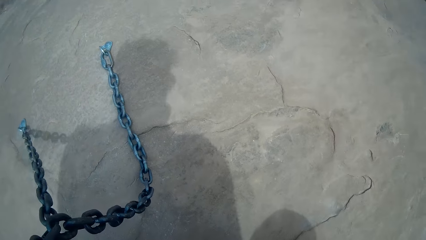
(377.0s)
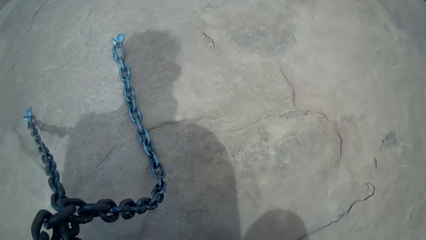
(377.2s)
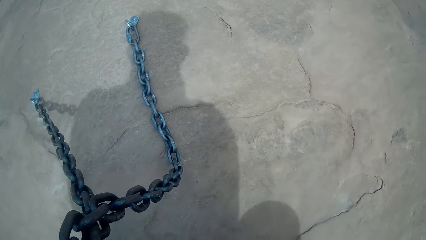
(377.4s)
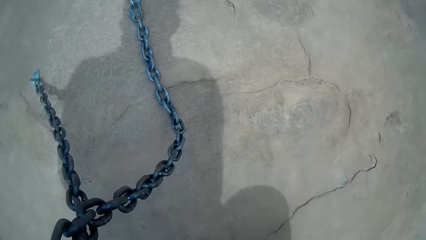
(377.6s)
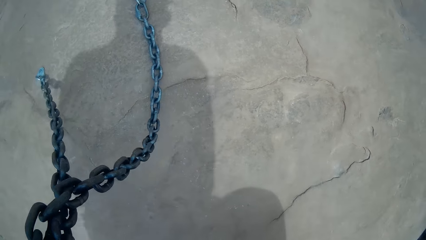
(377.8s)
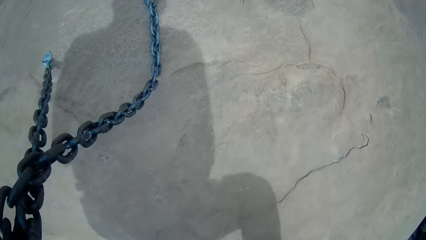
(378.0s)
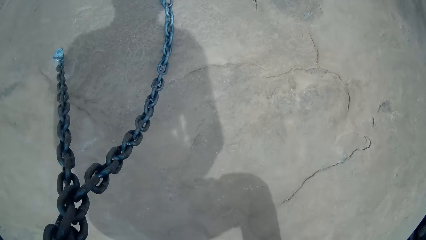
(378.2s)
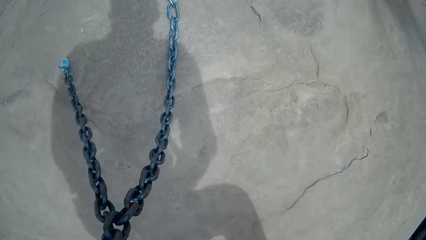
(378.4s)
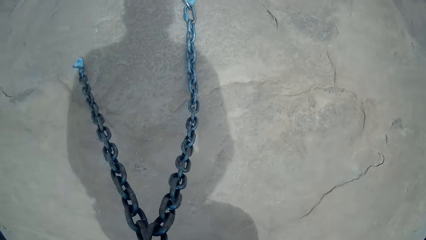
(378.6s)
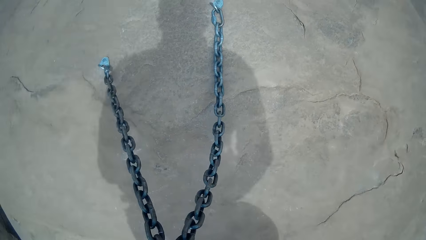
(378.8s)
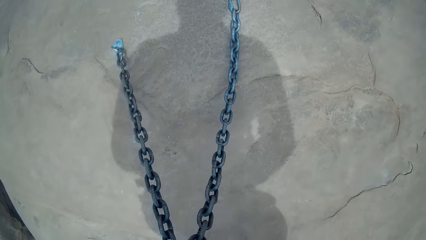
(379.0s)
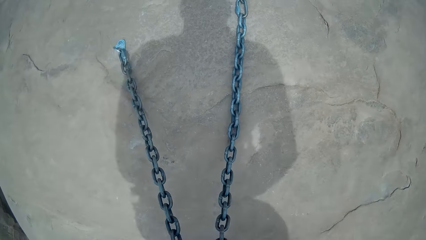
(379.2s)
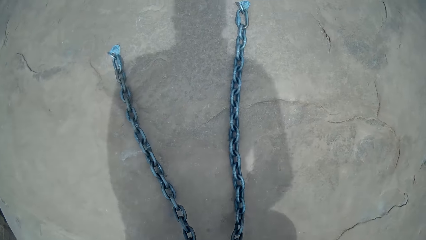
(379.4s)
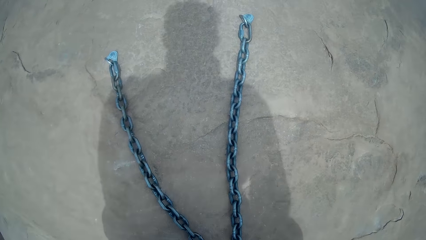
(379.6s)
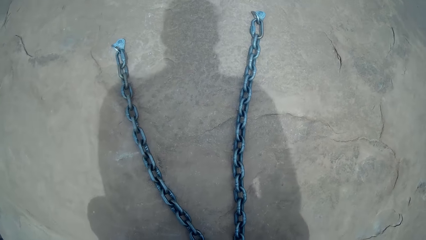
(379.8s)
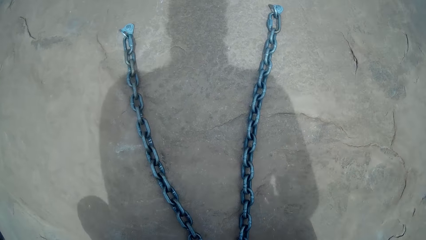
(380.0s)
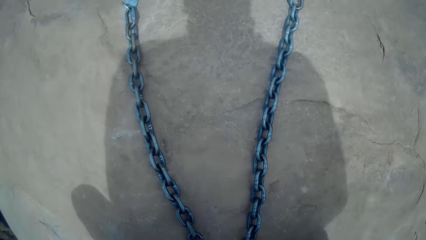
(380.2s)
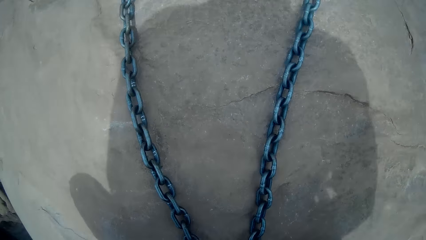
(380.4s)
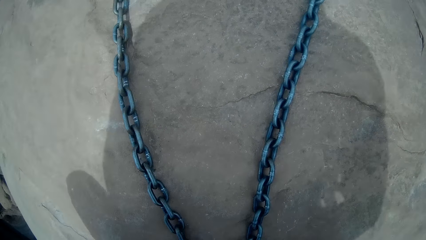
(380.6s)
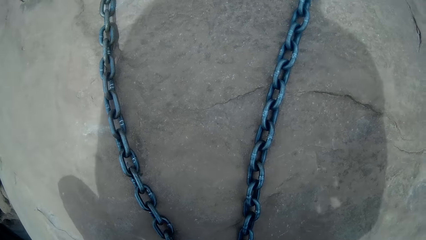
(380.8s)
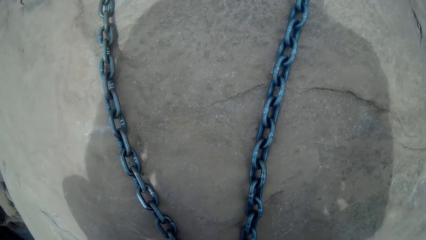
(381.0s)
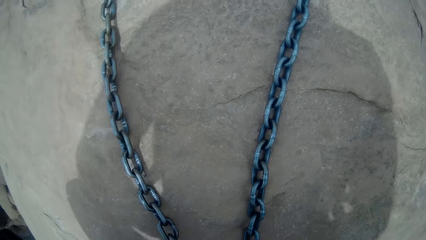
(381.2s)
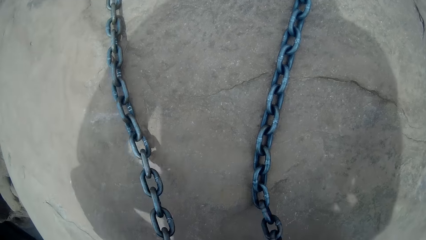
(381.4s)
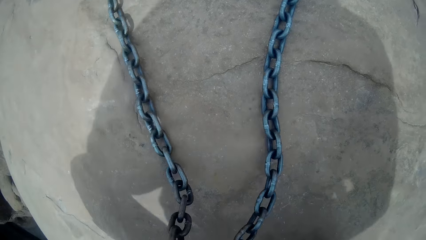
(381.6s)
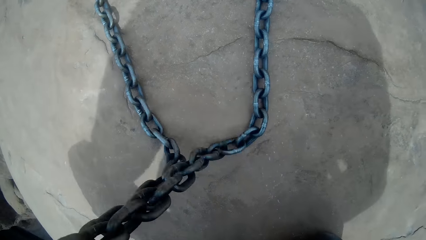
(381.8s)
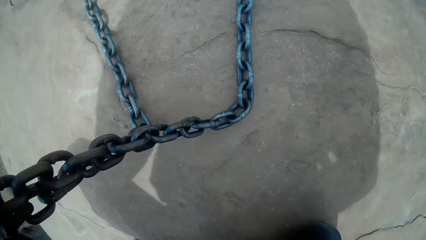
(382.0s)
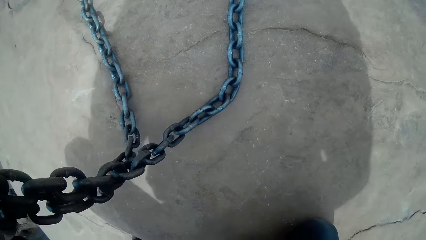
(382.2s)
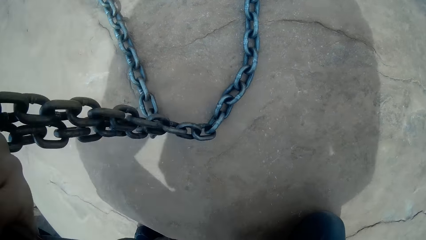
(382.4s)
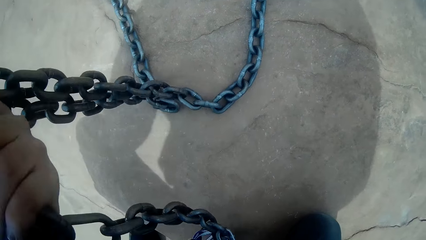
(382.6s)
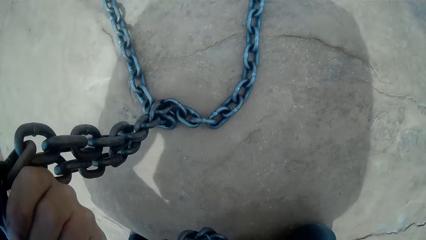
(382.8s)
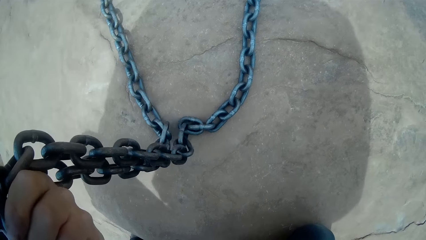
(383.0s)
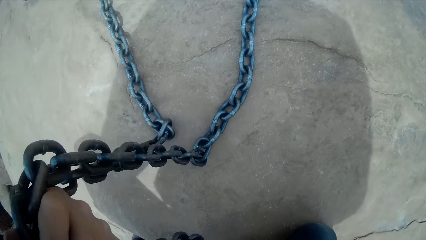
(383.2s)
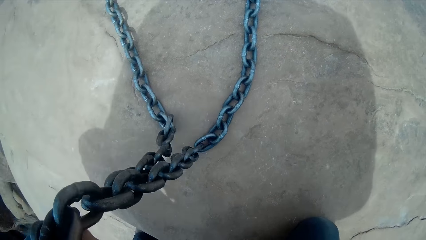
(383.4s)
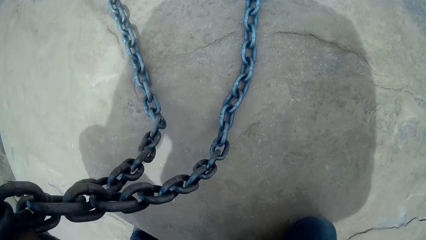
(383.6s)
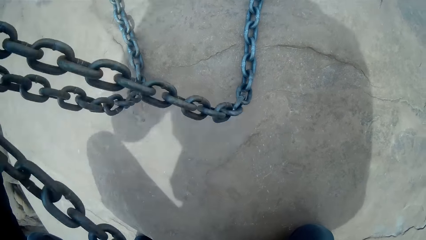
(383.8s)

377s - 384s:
The camera wearer looks at the chain.

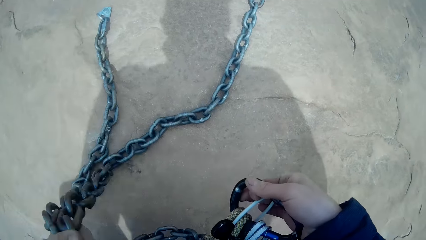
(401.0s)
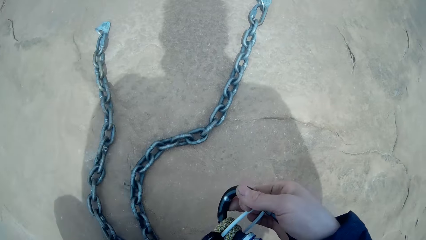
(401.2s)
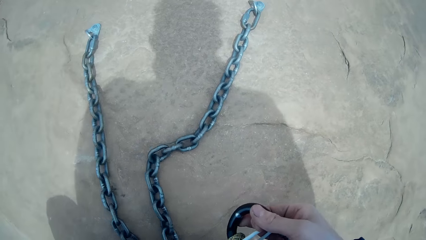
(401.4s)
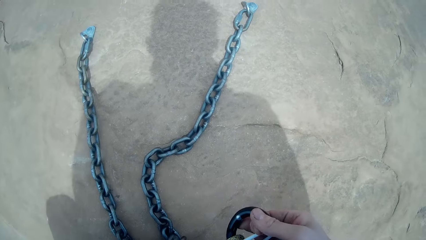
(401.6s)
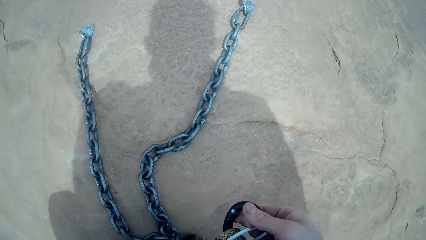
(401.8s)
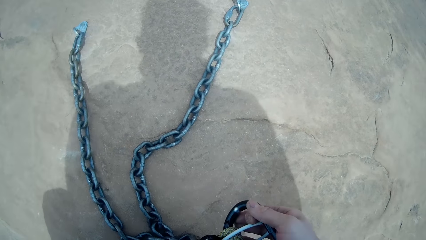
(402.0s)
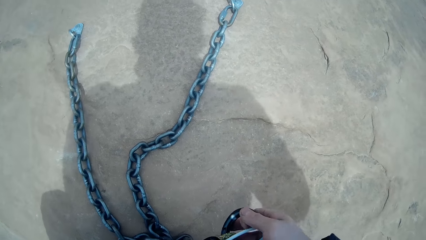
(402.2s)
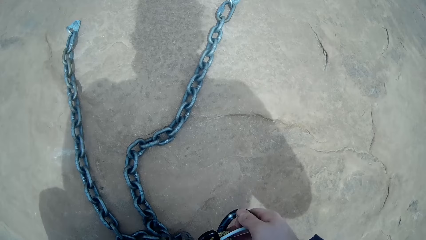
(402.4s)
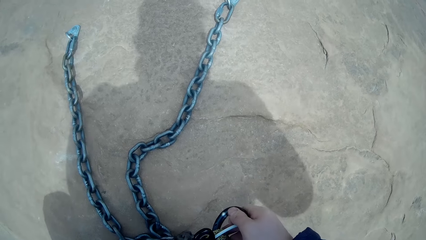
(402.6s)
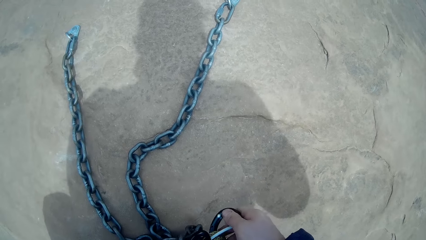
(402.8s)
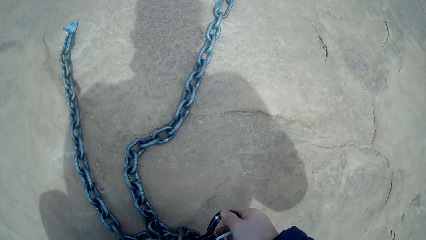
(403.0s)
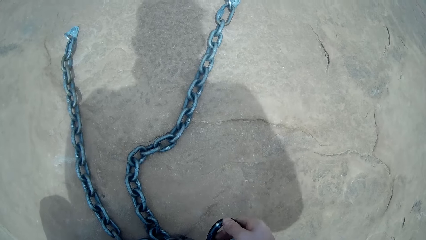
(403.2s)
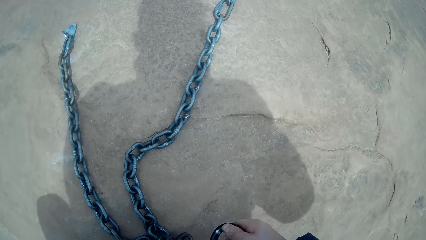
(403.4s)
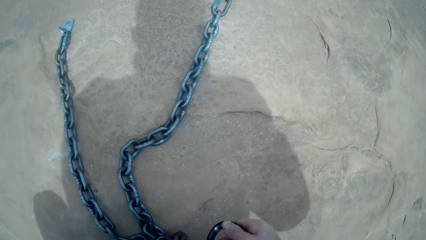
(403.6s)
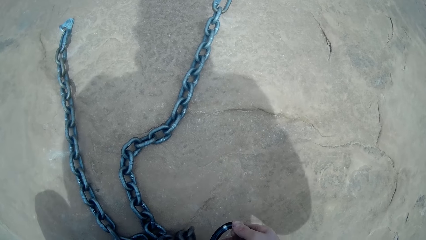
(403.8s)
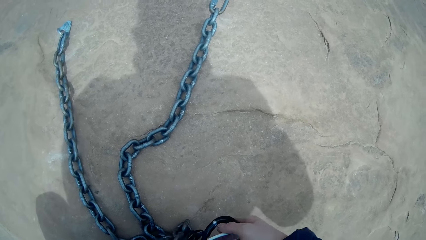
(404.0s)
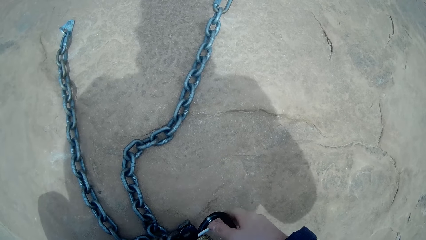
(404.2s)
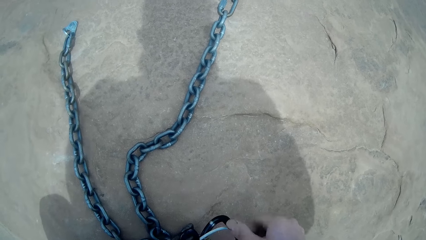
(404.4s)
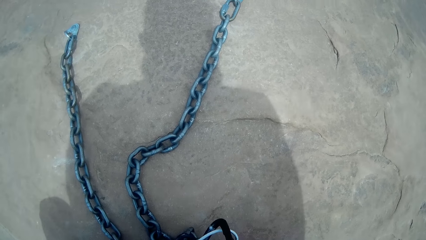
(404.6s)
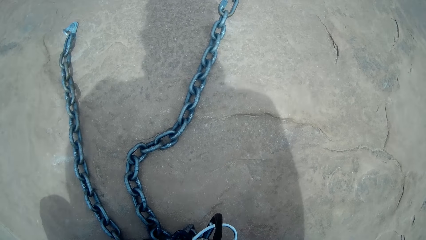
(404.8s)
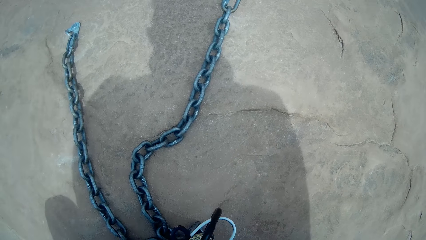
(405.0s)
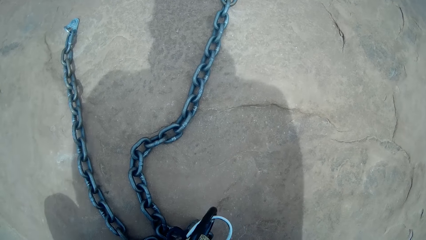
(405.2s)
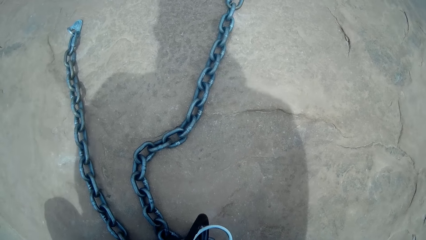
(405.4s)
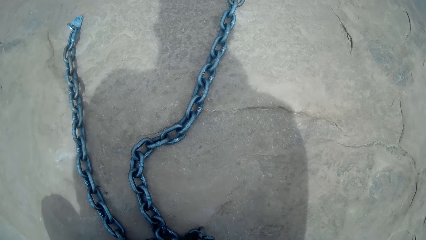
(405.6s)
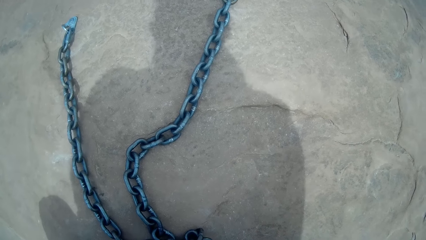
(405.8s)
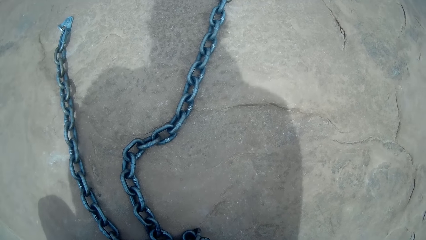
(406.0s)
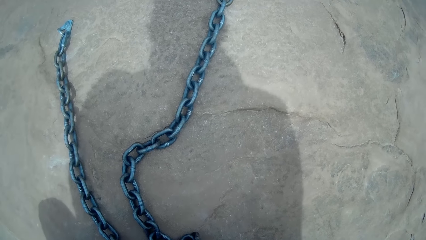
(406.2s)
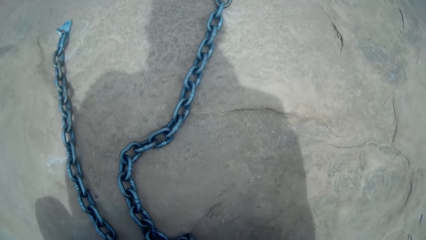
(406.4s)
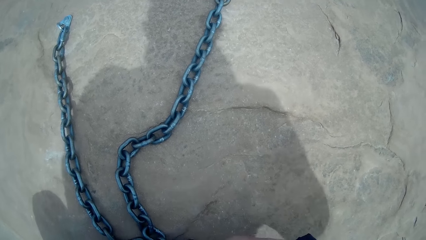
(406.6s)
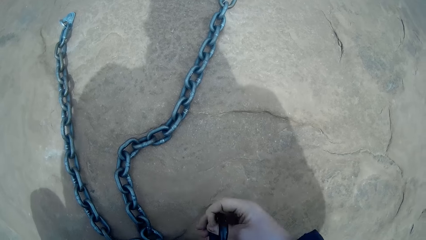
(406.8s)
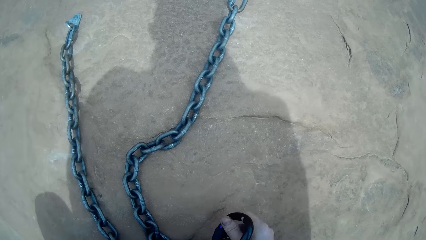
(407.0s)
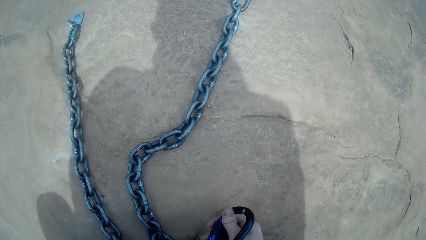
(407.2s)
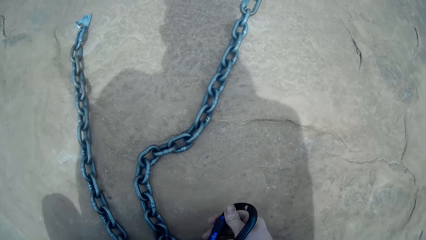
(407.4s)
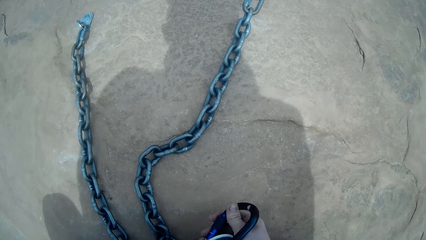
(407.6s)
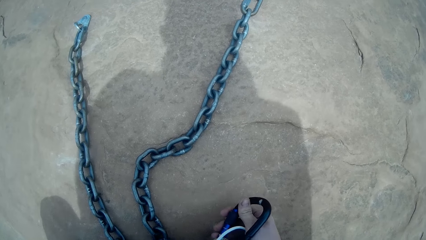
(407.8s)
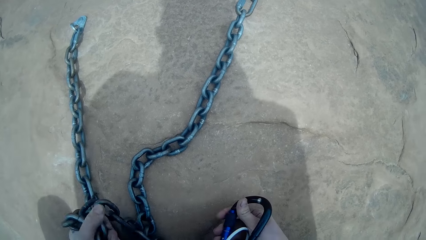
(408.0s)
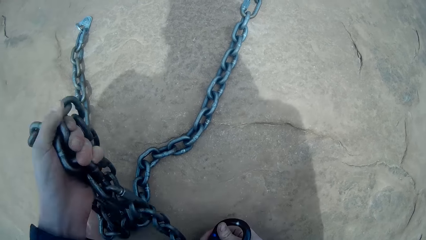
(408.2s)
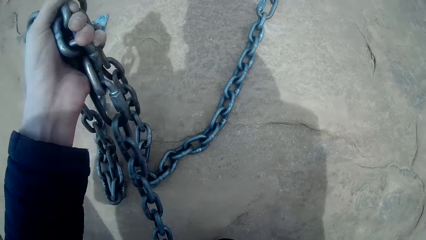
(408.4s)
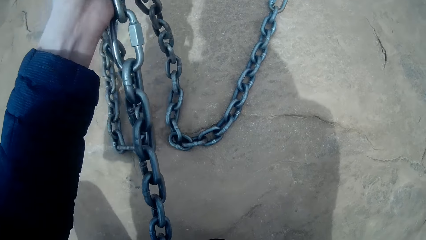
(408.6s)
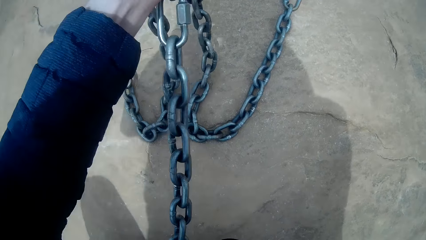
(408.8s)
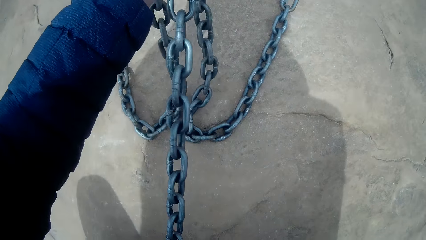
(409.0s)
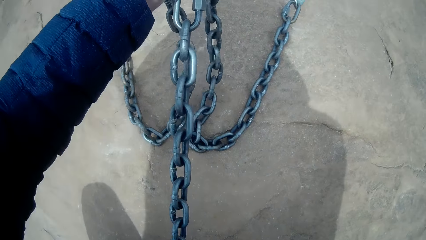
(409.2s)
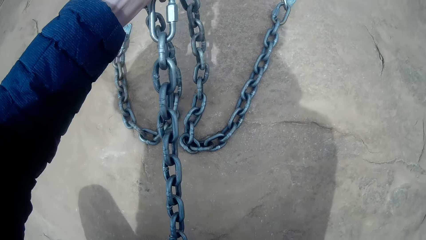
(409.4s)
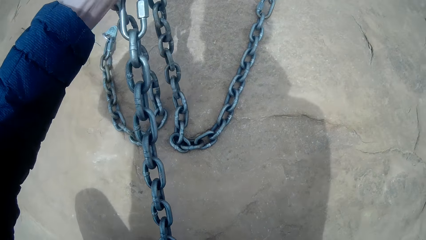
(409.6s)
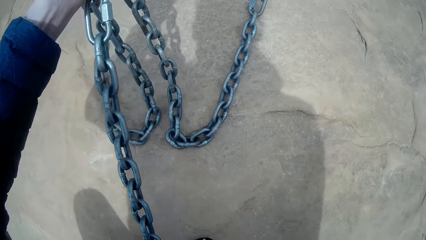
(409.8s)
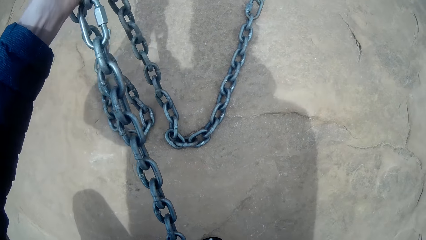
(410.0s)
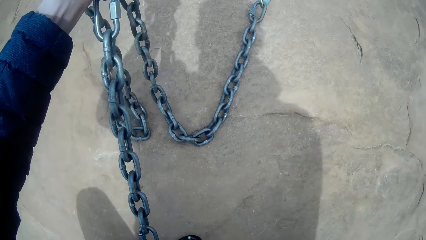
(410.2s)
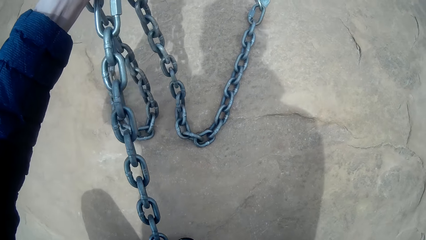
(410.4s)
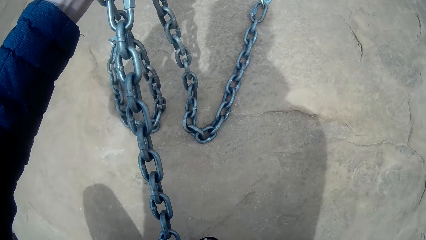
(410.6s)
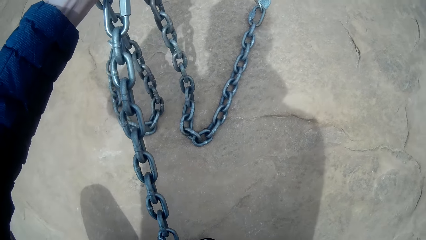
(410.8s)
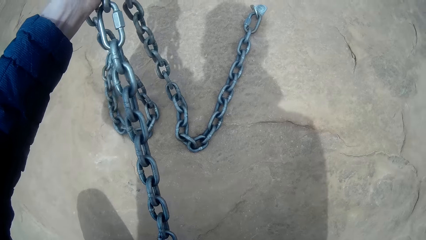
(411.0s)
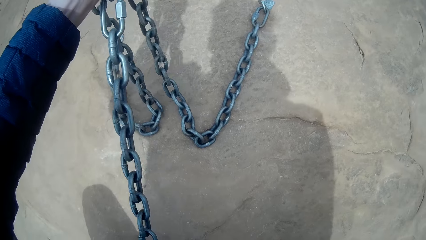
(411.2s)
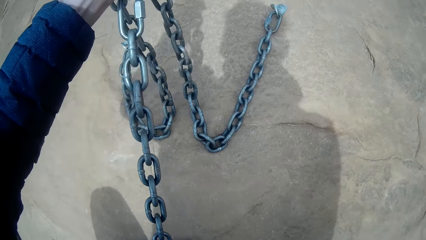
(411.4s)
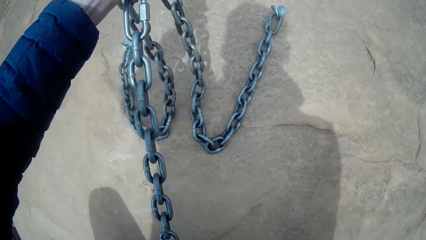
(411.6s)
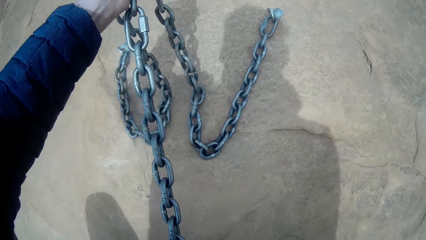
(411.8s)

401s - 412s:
The camera wearer fixes the chain on something. They hold the chain.
